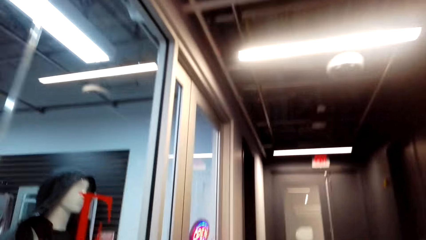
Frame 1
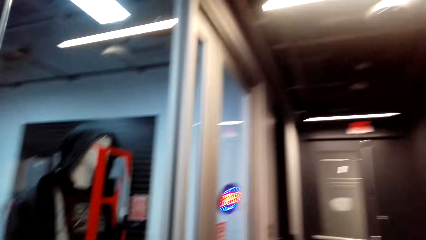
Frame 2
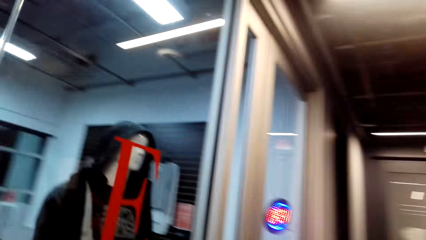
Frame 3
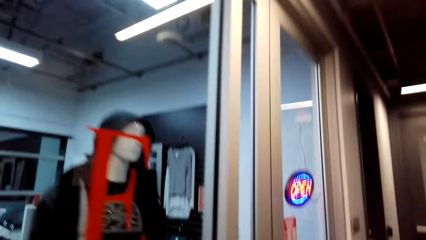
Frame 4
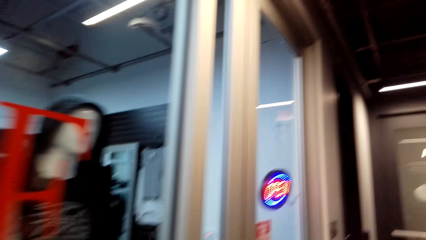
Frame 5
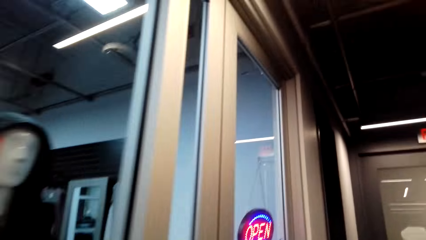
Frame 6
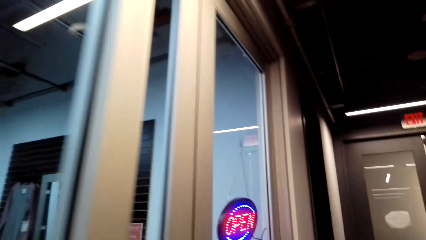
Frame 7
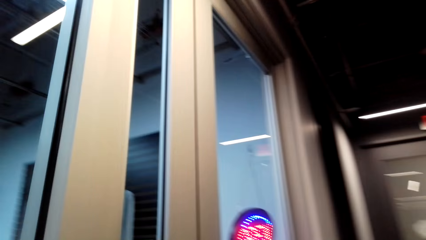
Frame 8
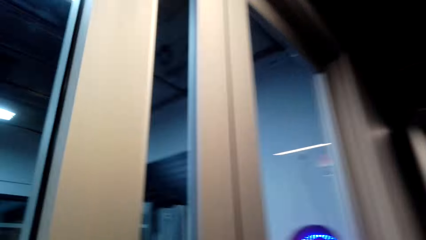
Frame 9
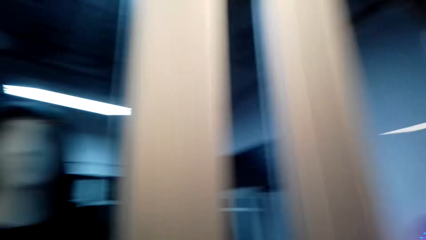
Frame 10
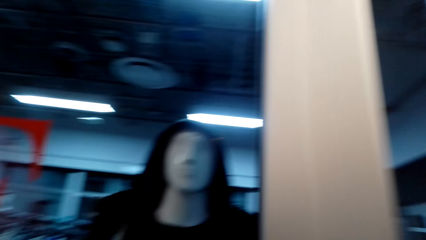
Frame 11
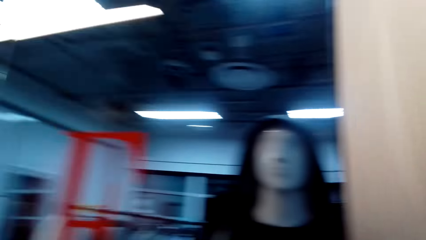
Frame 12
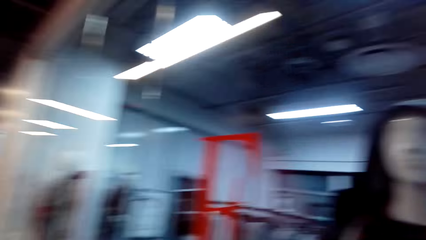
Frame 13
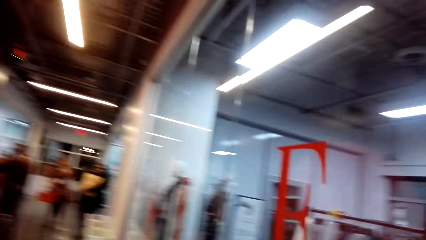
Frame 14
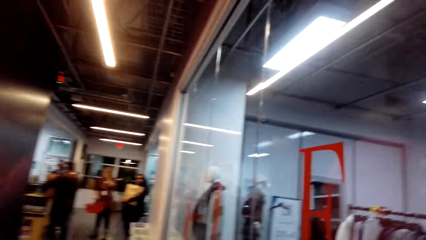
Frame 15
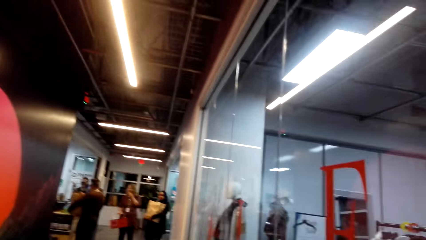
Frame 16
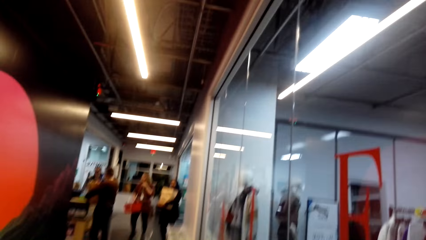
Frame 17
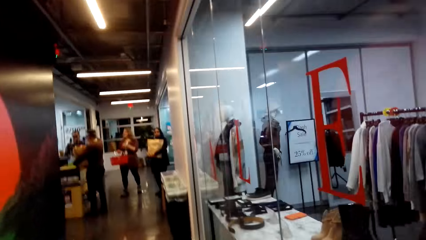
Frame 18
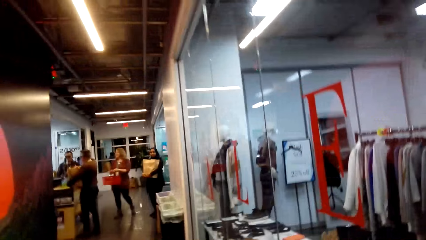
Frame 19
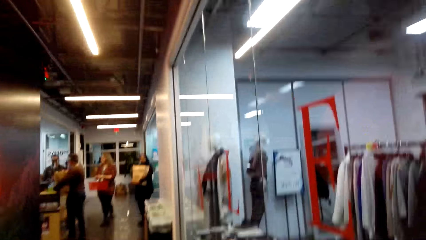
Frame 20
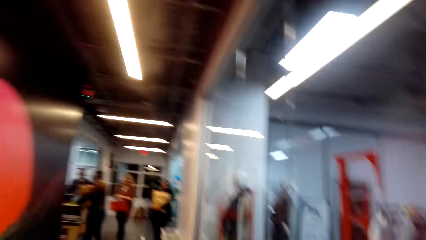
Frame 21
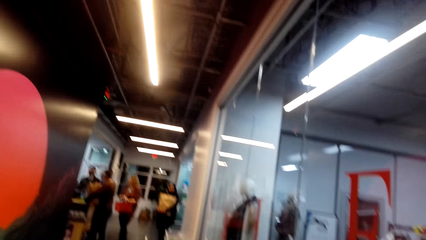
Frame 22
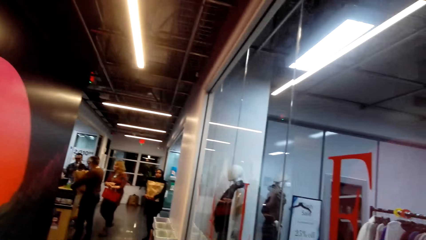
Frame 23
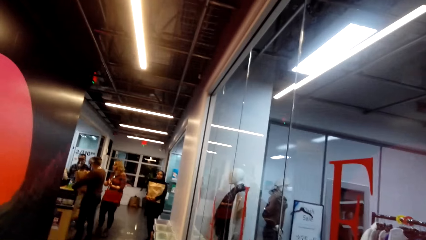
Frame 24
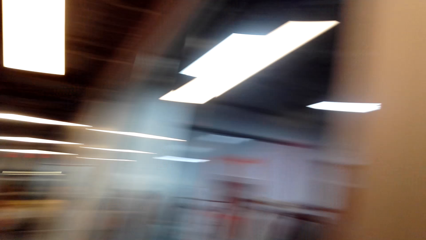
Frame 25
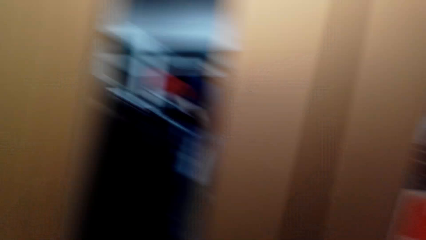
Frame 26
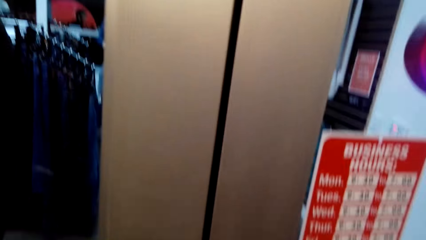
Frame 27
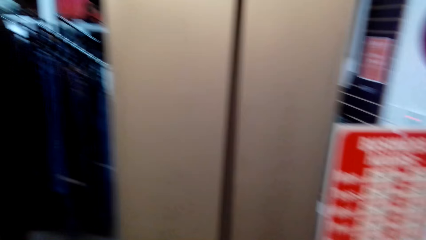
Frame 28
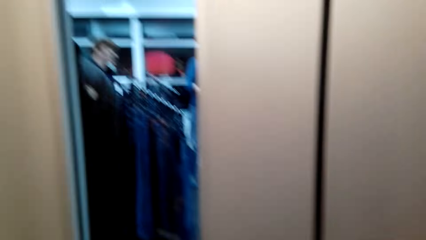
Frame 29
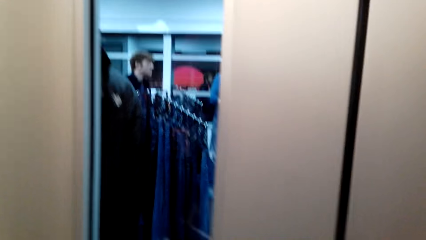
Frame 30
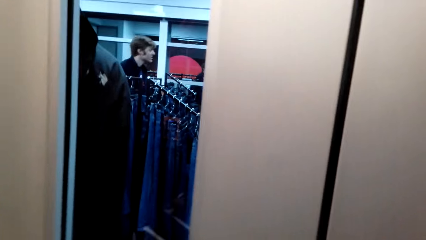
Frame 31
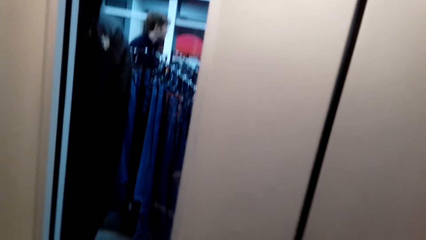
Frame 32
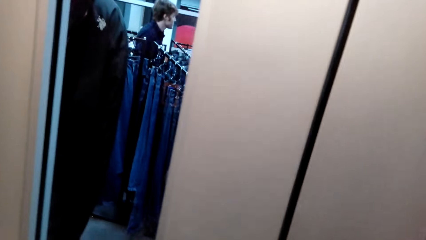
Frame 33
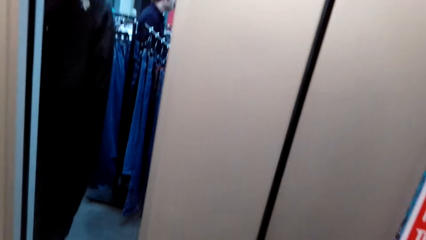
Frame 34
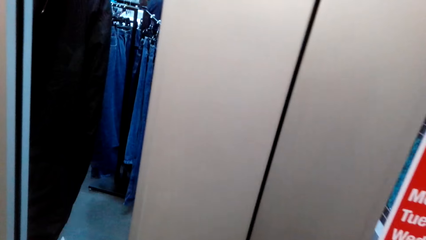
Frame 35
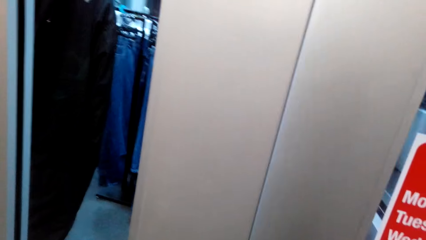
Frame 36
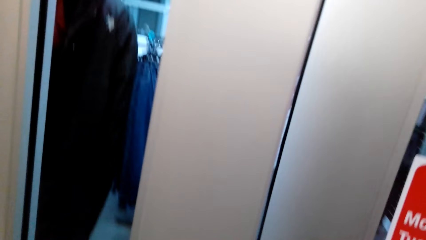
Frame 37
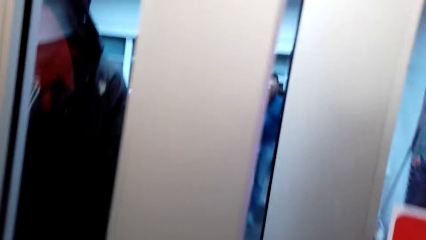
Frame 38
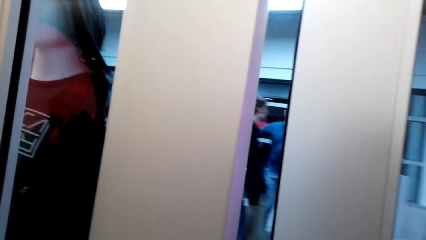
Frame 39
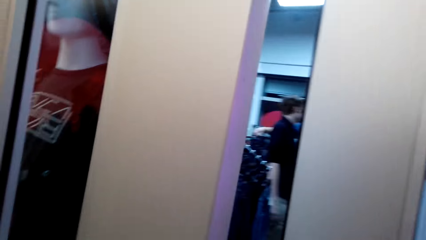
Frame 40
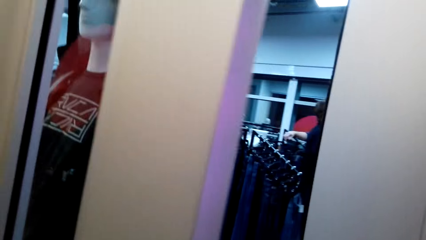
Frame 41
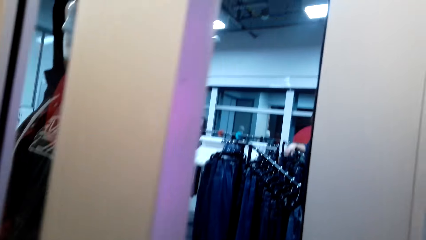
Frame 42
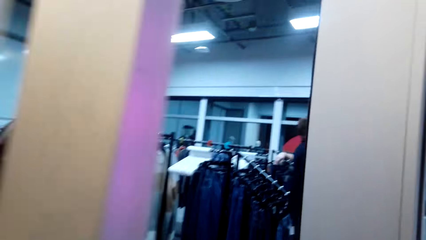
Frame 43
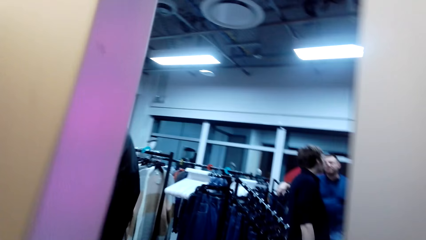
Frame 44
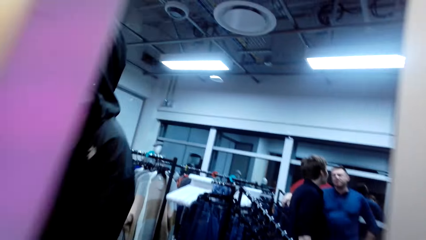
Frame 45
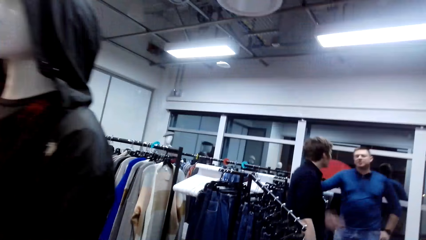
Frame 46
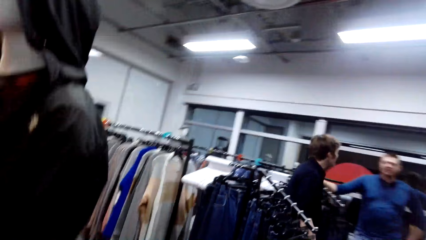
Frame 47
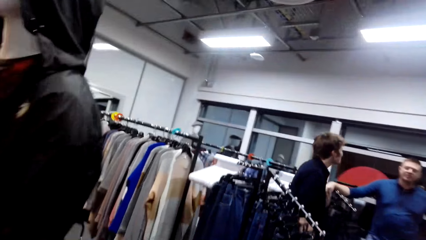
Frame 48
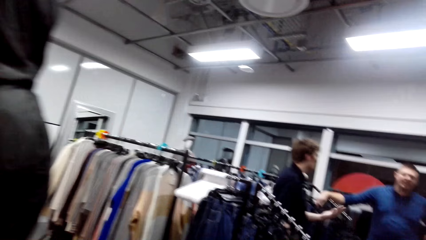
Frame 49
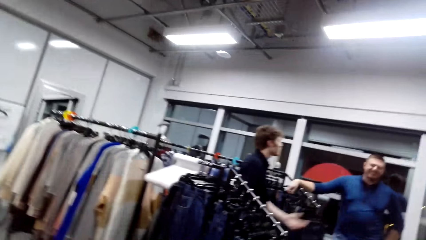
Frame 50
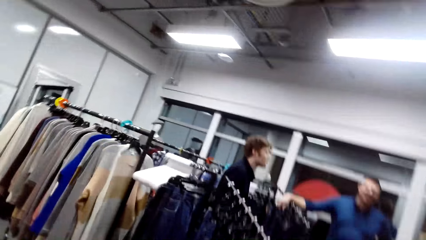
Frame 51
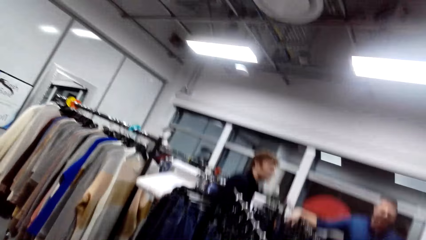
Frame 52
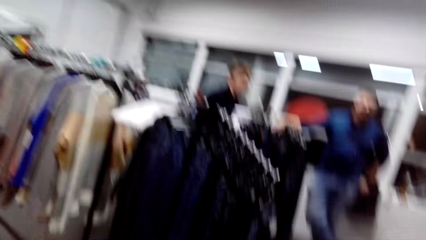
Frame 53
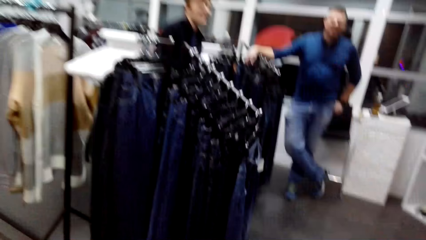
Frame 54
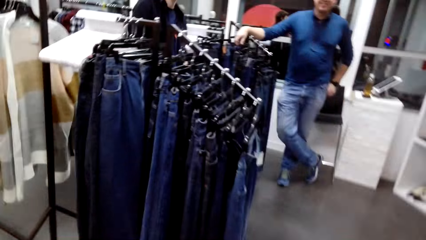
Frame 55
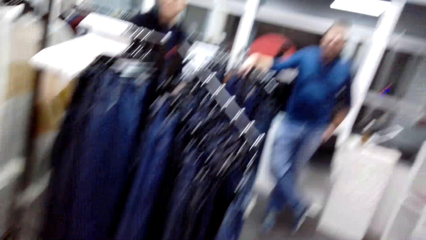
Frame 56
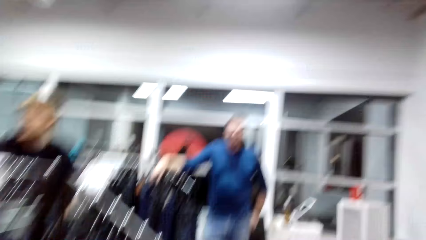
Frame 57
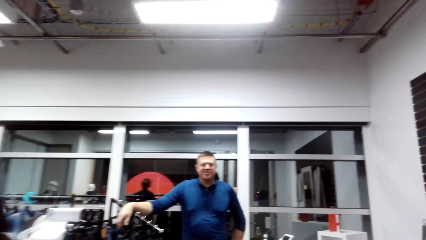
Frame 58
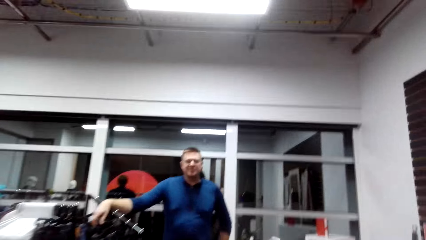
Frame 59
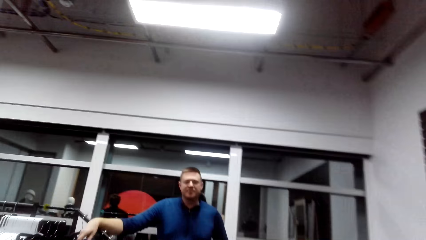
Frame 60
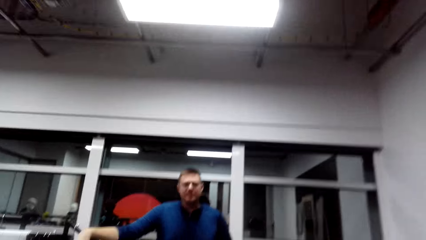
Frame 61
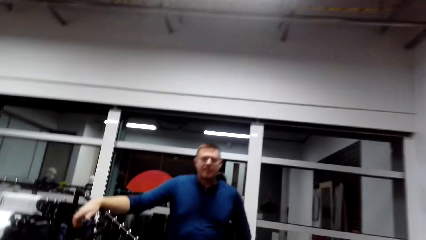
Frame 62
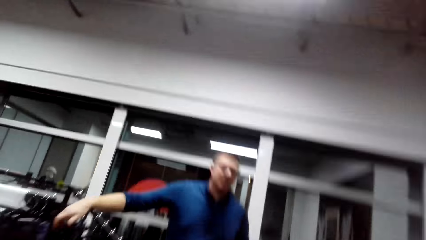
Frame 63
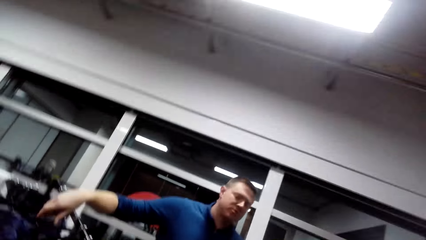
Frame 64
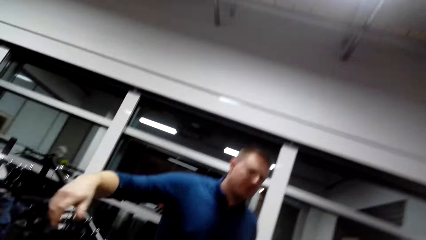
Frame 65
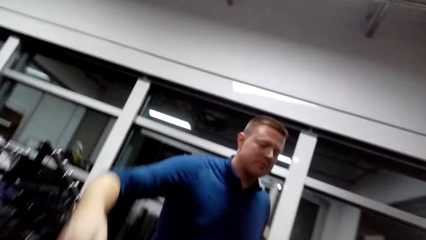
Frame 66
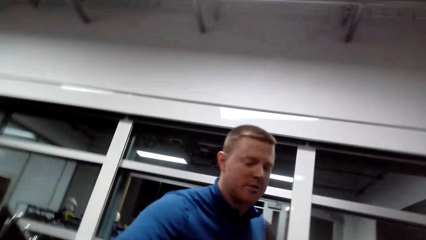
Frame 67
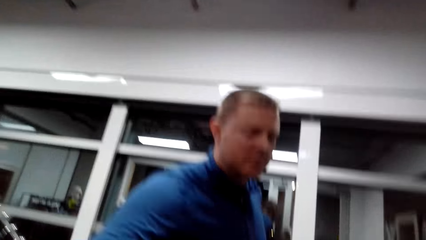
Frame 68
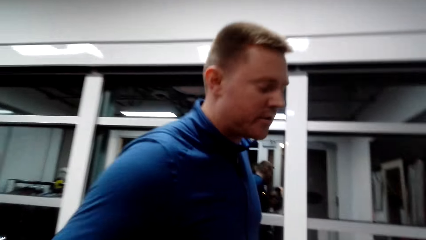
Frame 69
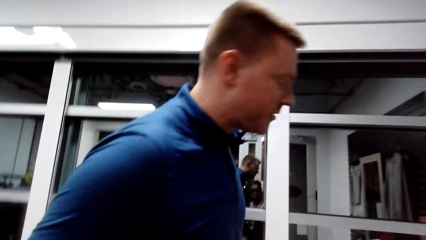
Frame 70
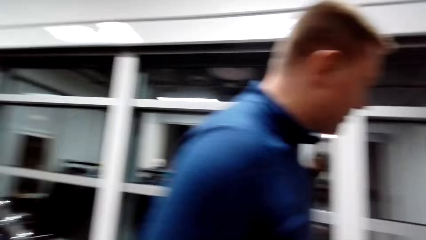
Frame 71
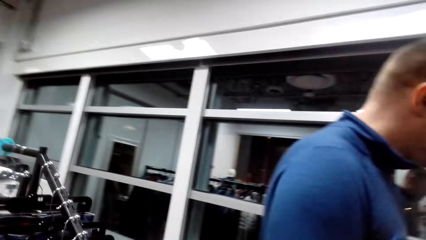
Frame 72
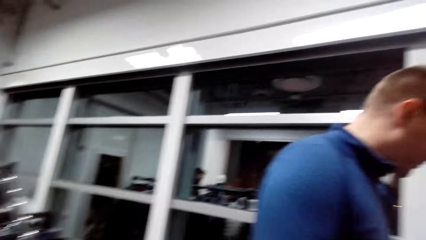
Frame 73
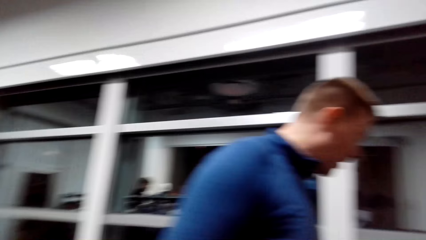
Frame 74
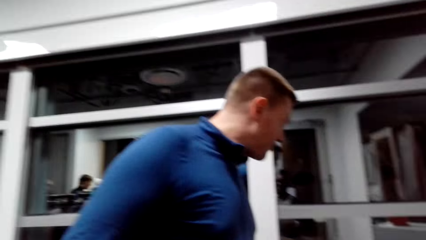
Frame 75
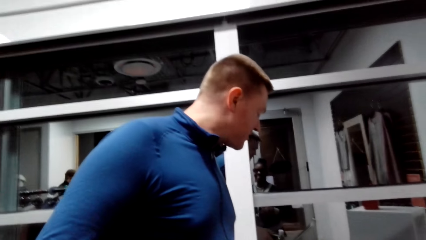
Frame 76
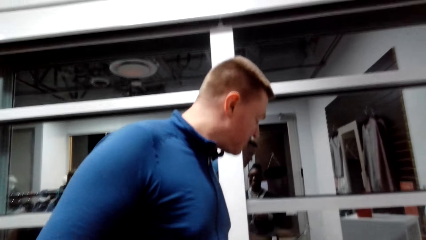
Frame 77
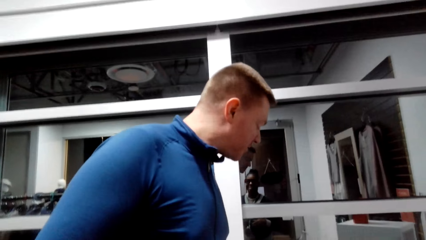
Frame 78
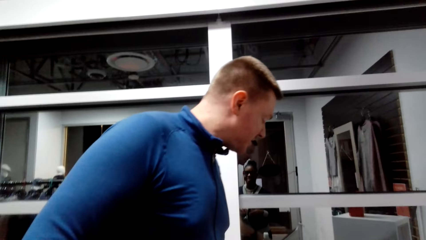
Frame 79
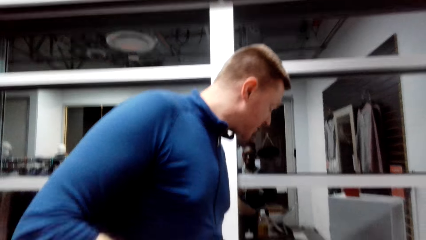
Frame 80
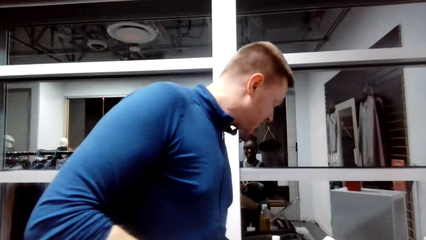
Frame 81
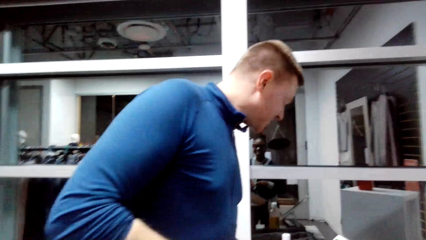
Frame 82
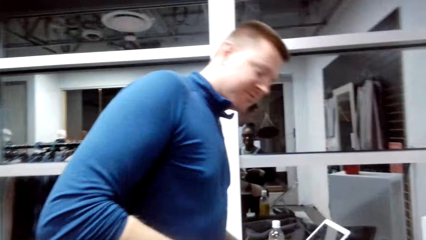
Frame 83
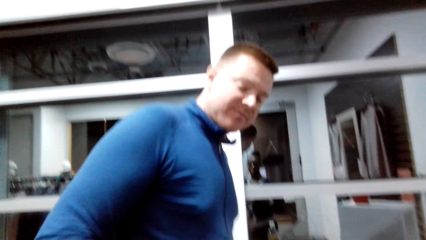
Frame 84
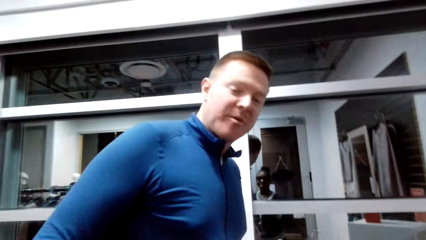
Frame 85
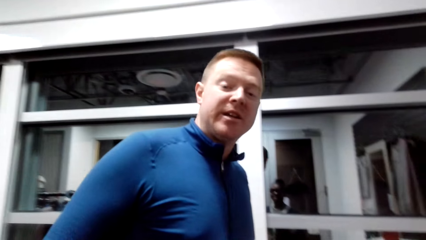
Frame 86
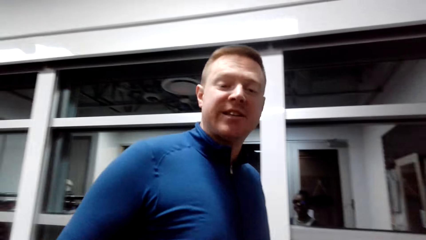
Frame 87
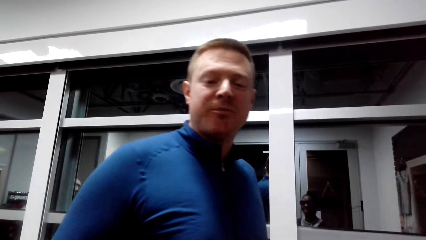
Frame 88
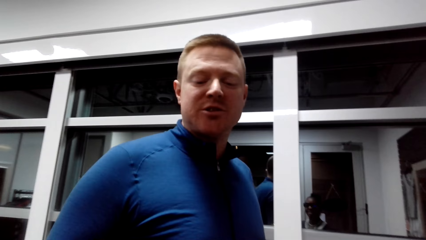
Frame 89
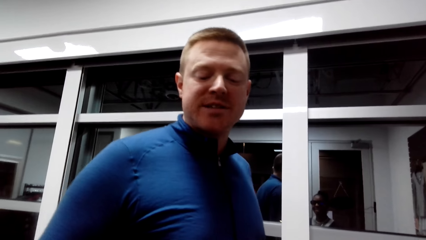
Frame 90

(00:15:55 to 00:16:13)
A lady, another lady and a man carry shopping items. The camera wearer opens the door. Another man walks around. The other man interacts with a person. The person interacts with the camera wearer.
